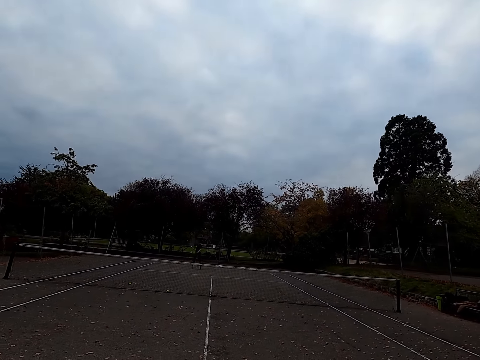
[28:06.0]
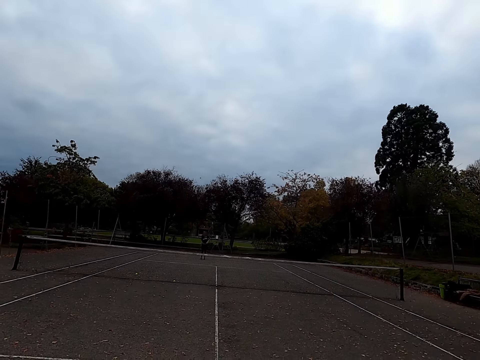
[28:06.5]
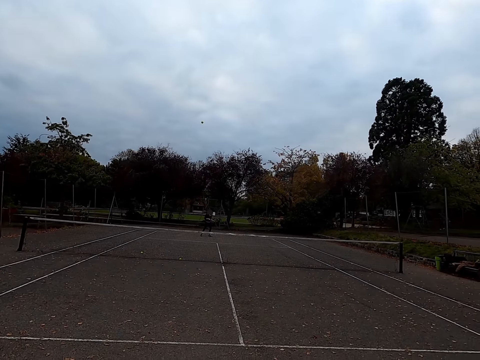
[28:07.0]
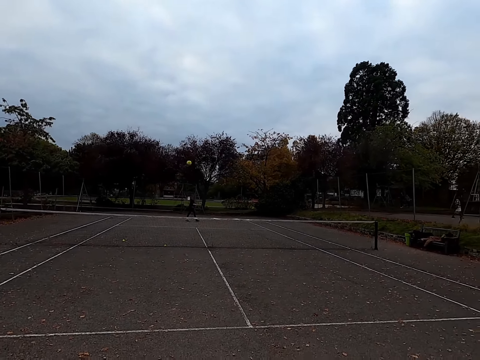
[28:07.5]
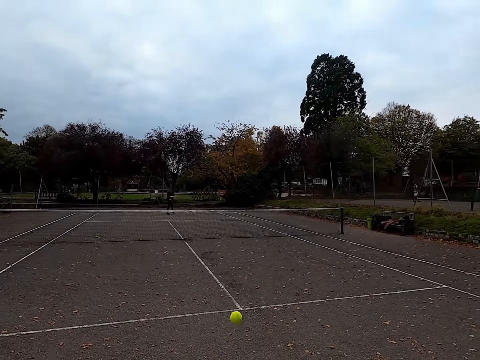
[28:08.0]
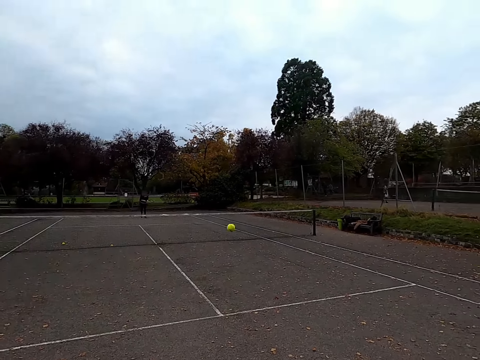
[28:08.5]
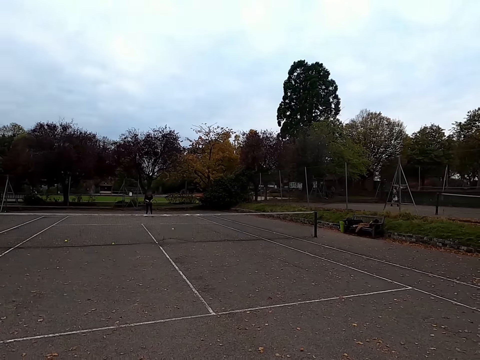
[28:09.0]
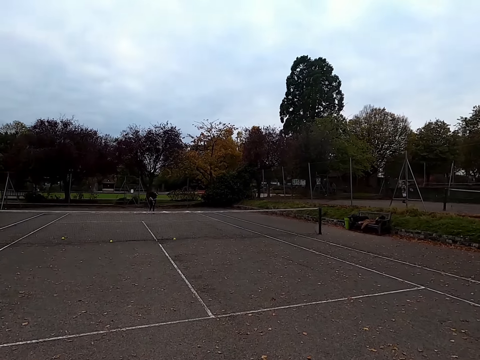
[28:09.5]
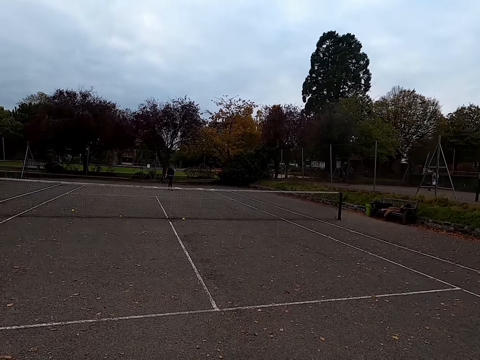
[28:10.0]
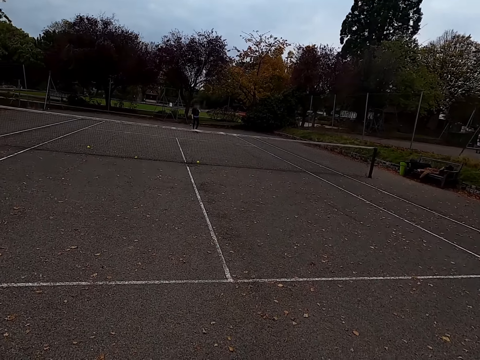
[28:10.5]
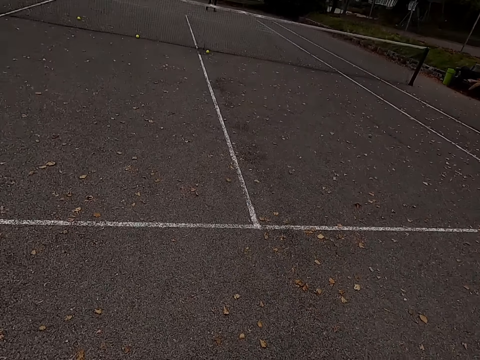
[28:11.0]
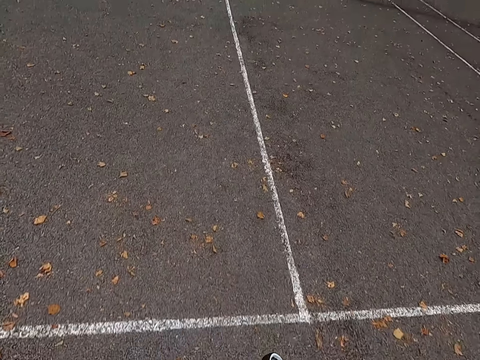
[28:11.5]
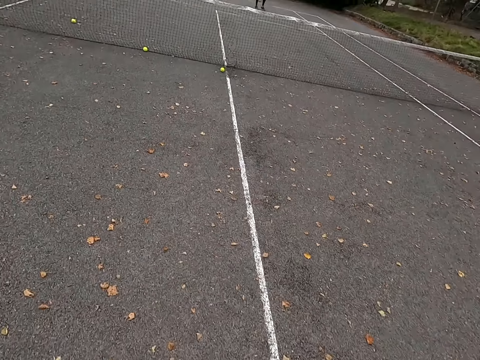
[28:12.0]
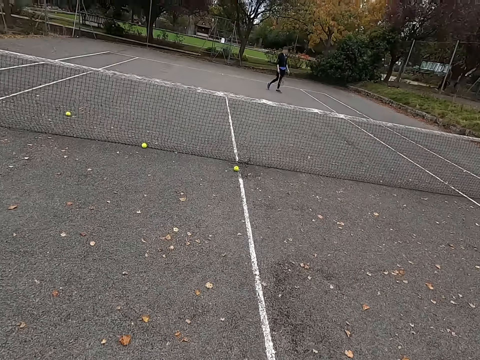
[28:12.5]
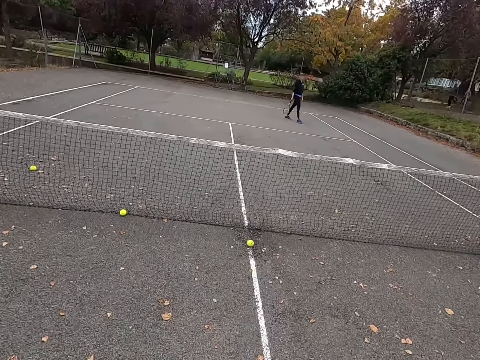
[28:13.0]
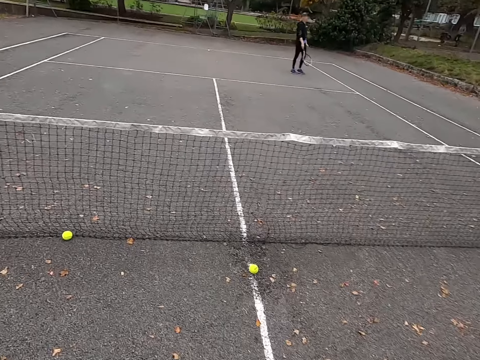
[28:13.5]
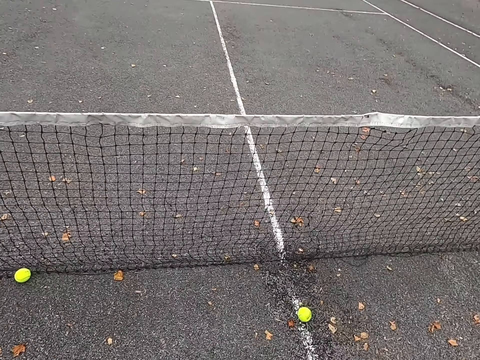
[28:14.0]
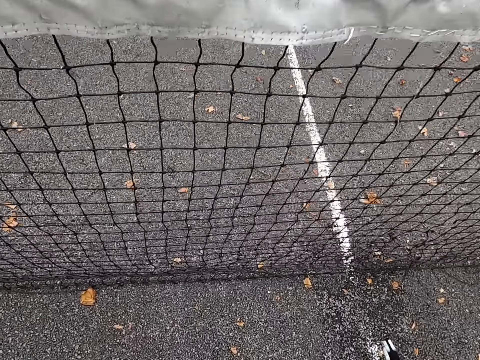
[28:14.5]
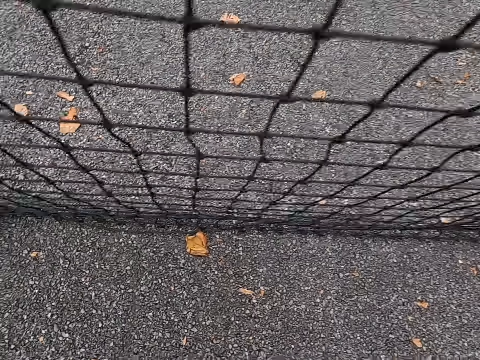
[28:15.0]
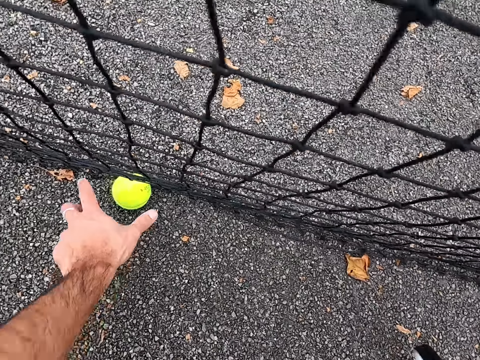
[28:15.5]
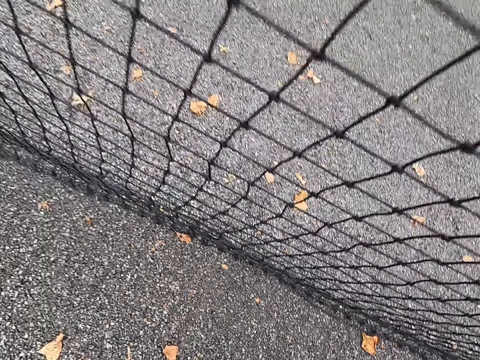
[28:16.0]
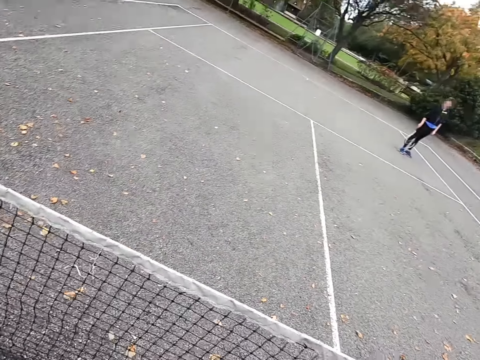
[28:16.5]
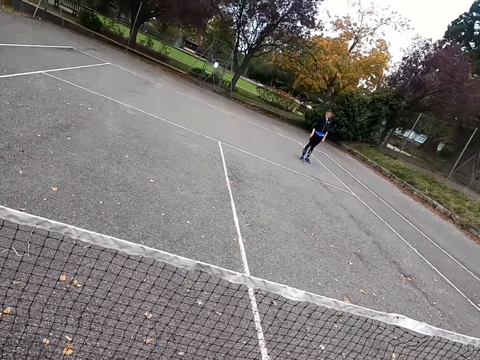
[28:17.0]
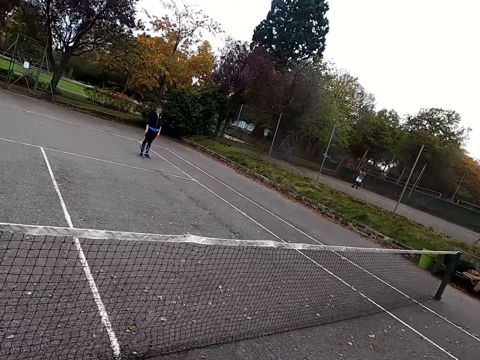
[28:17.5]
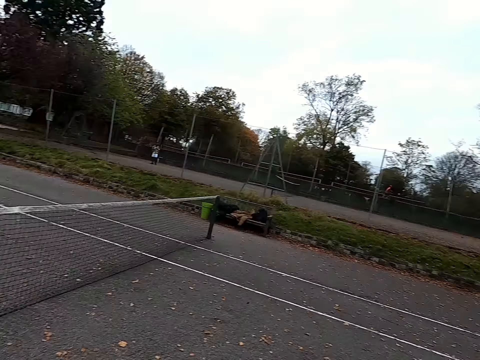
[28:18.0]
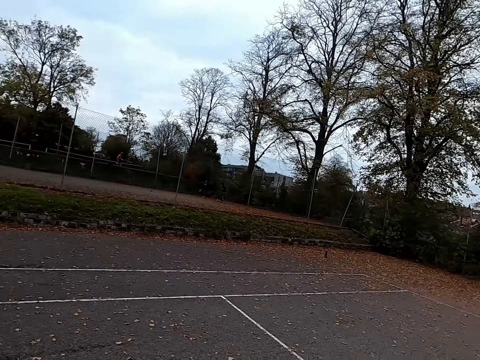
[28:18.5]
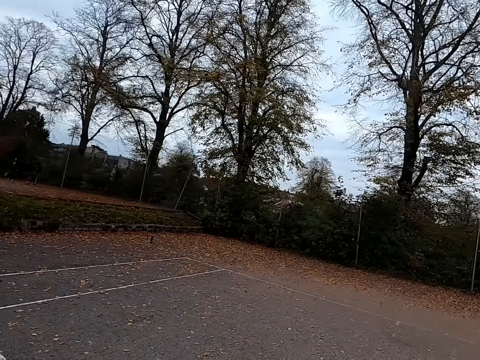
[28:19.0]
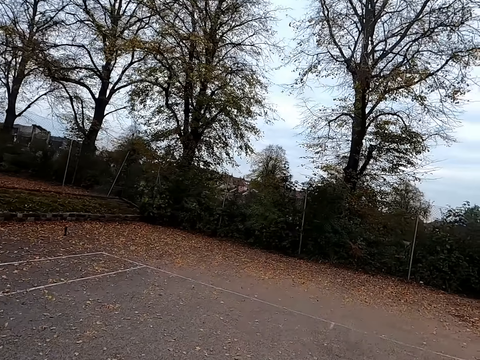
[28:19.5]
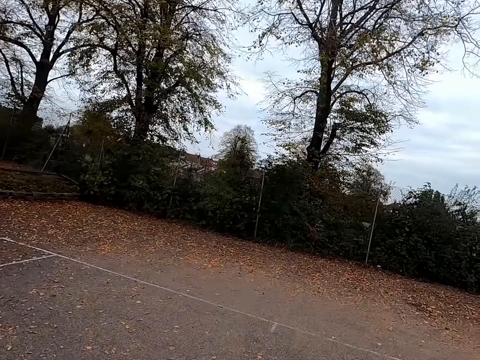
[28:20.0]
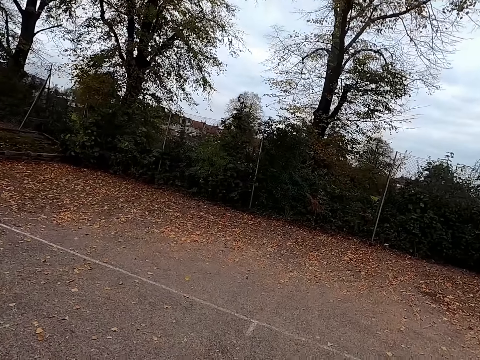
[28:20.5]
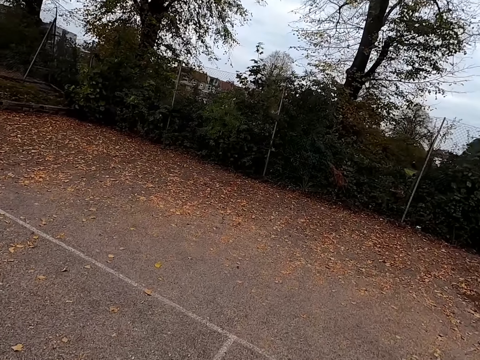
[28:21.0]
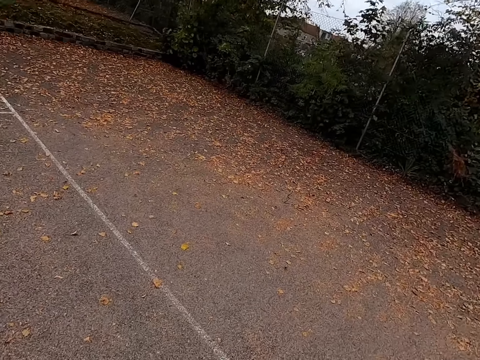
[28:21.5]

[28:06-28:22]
A woman hits the tennis ball with a racquet. The camera wearer hits the tennis ball with a racquet. They walk around the tennis court and walk to the ball. They pick up the tennis ball. They walk around the tennis court.

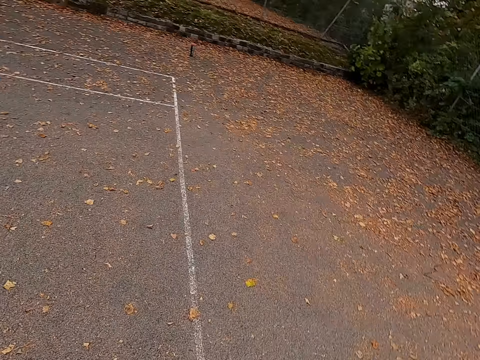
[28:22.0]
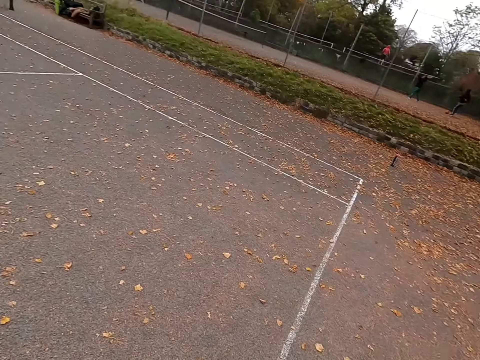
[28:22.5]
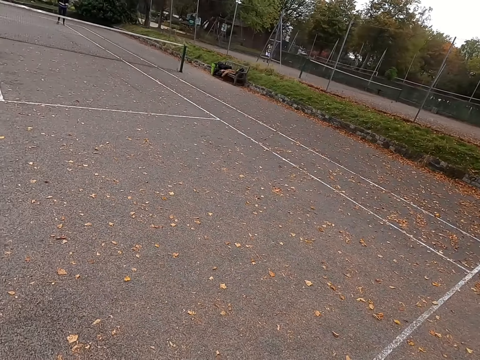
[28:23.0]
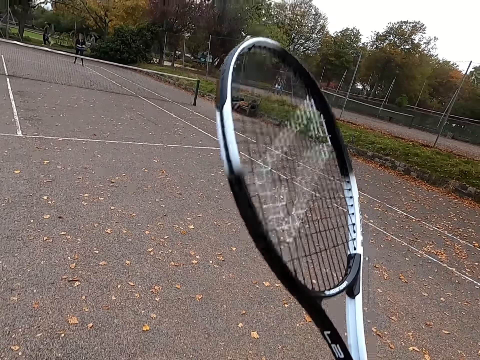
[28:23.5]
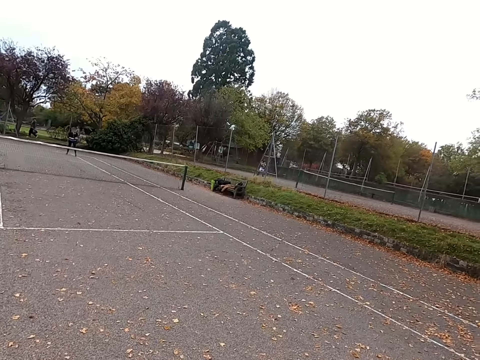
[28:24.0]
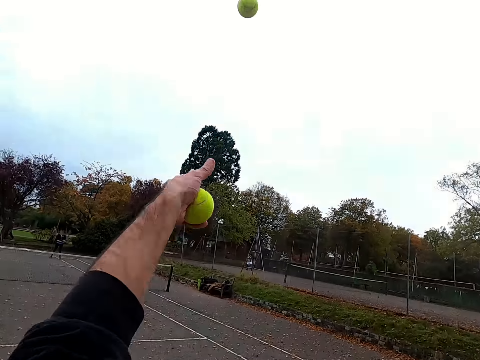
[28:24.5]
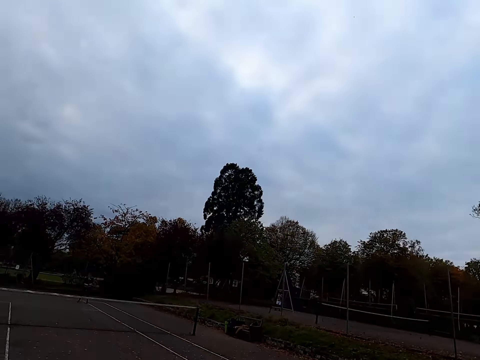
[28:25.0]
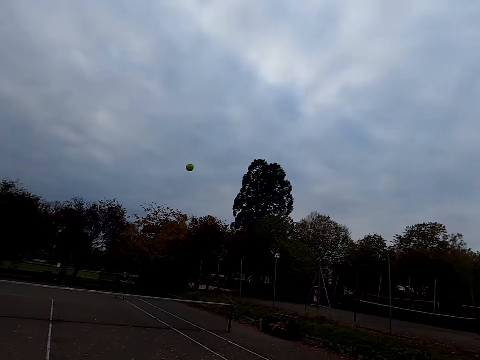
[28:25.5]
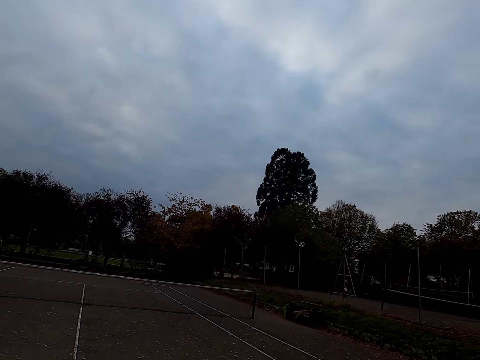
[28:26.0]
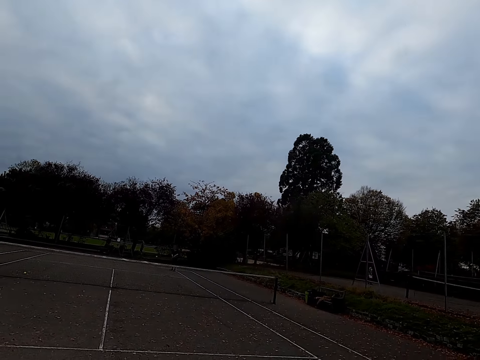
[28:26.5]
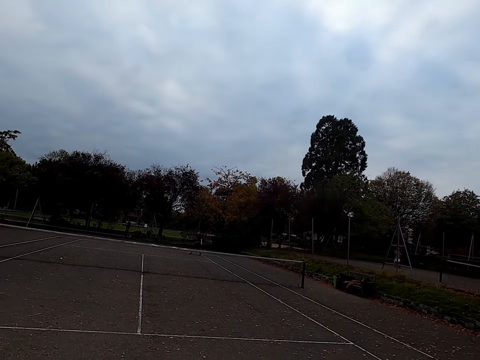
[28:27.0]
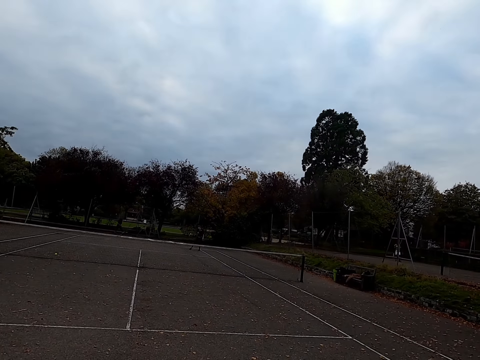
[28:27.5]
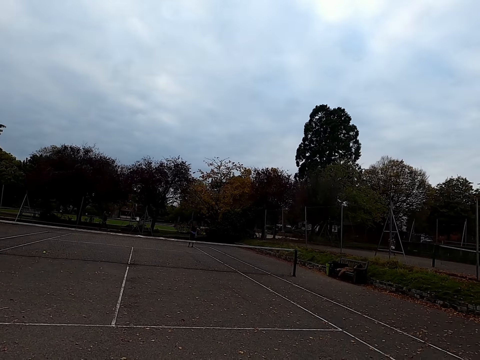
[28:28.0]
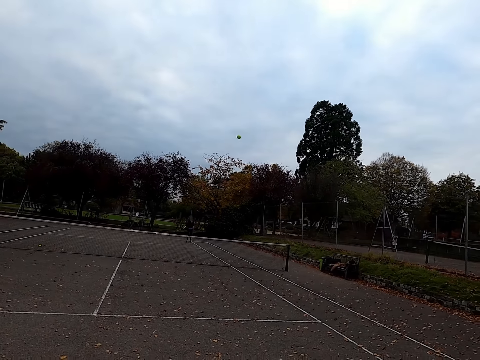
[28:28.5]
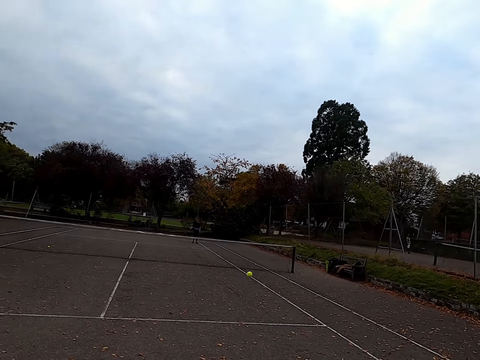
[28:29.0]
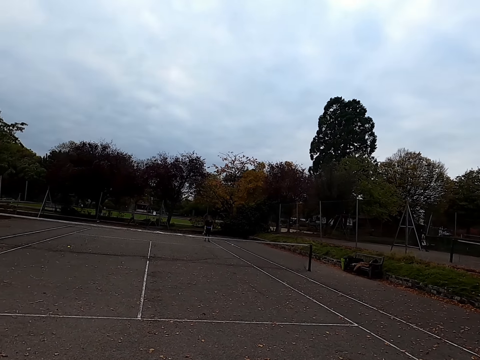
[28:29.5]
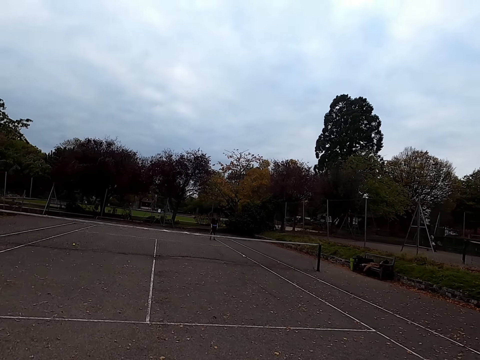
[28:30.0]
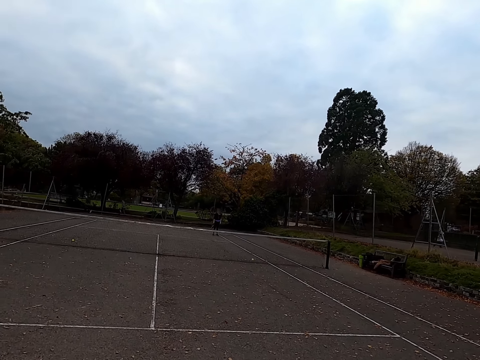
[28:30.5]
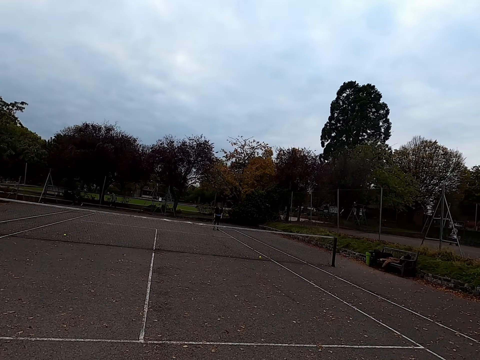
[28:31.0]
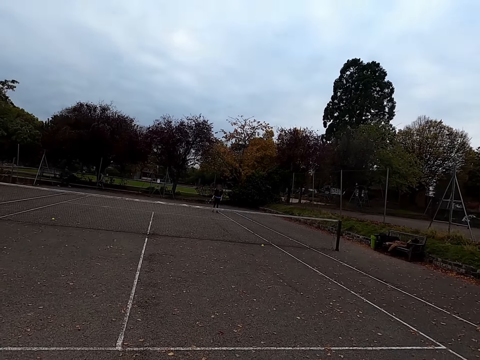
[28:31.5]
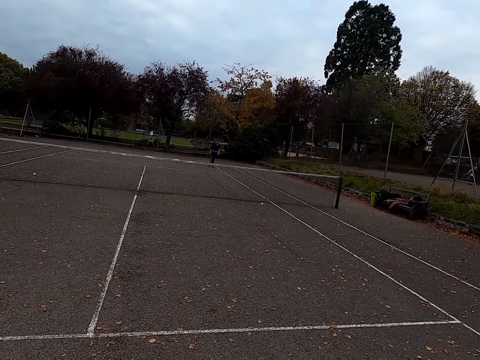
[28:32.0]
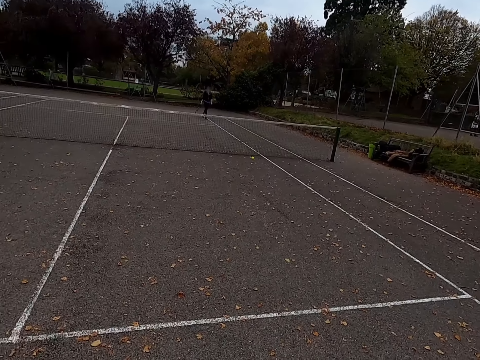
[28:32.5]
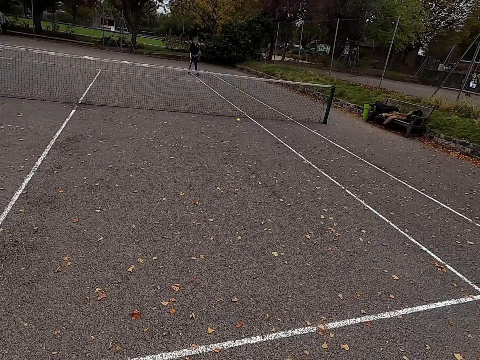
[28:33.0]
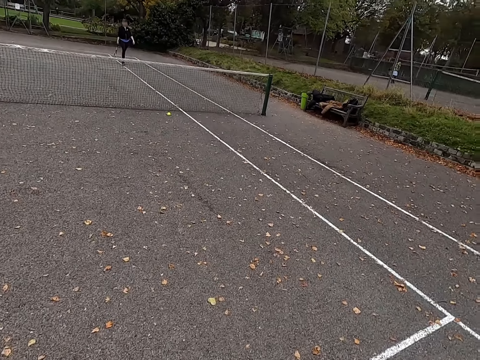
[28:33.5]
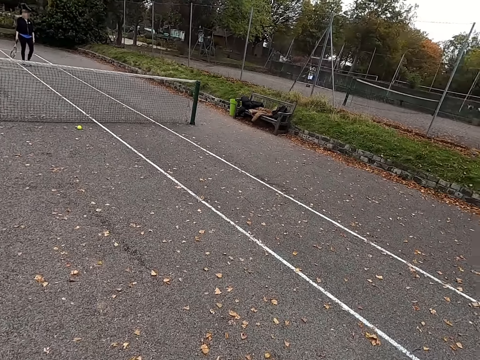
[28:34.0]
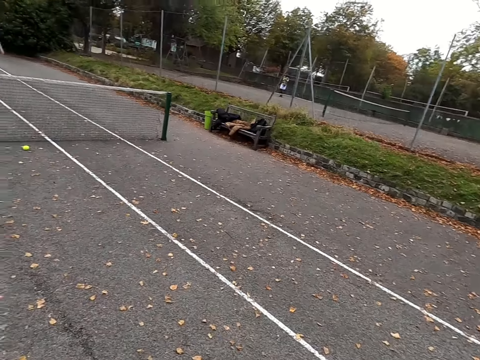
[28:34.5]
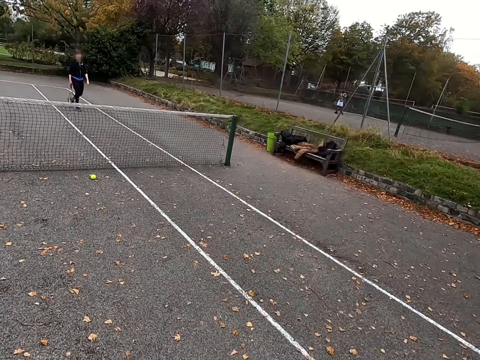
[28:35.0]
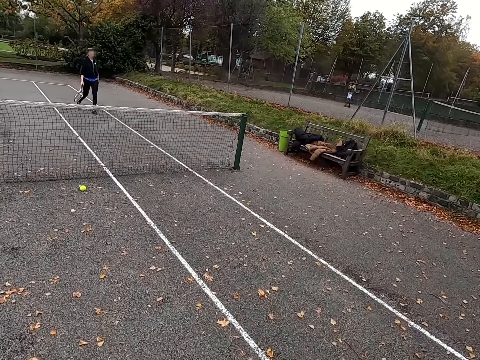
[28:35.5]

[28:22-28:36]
The camera wearer throws the tennis ball up. They hit the tennis ball with a racquet. A woman hits the tennis ball with a racquet. The camera wearer hits the tennis ball with a racquet. They walk around the tennis court. The woman walks to the seat.
